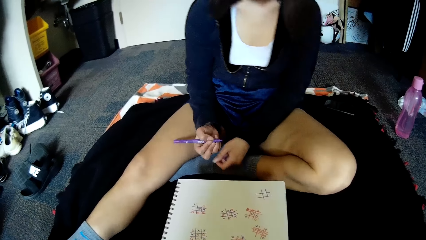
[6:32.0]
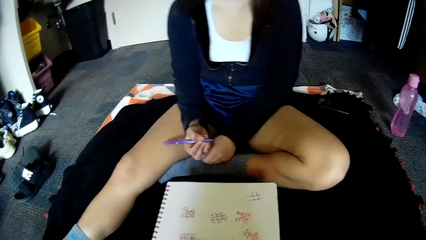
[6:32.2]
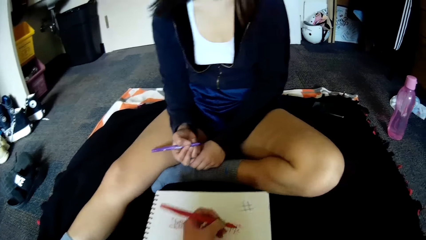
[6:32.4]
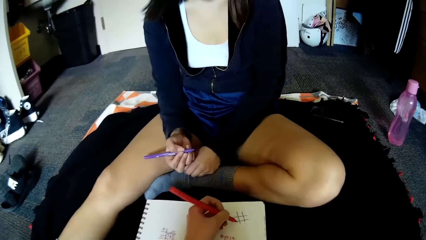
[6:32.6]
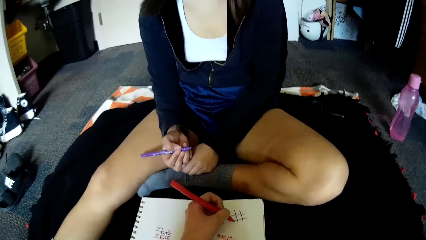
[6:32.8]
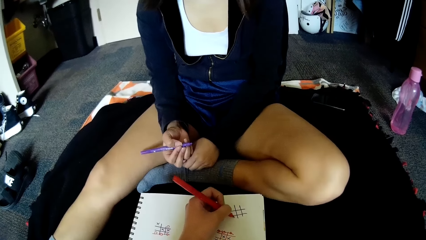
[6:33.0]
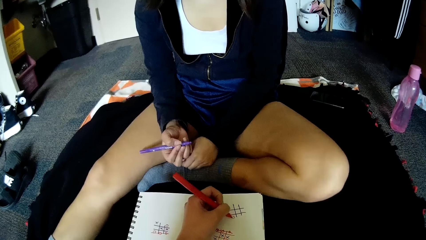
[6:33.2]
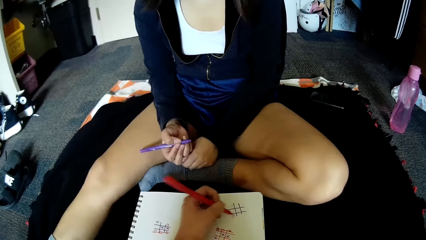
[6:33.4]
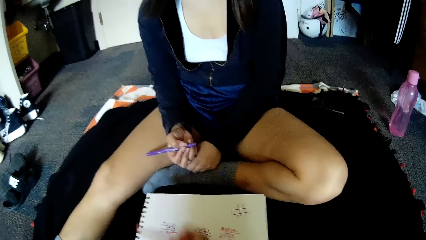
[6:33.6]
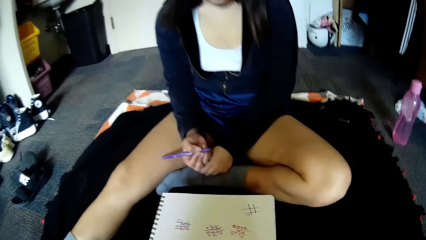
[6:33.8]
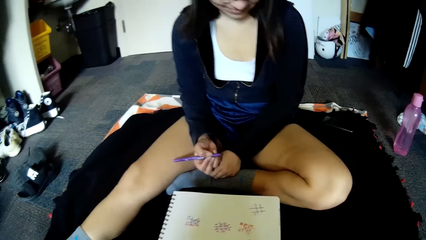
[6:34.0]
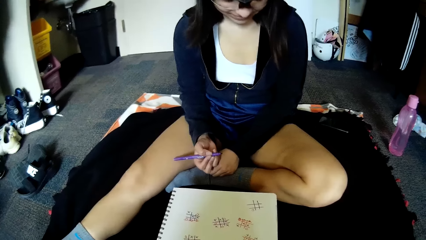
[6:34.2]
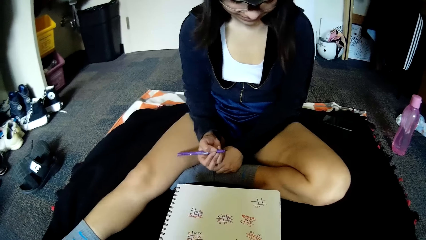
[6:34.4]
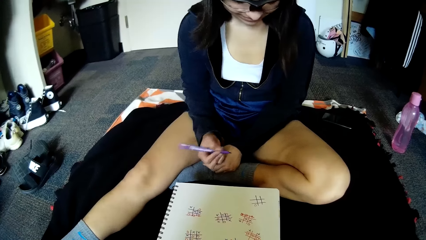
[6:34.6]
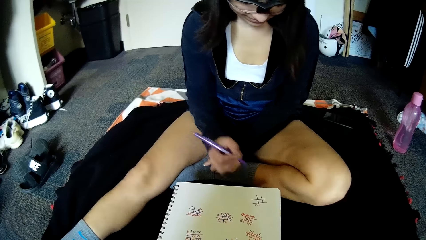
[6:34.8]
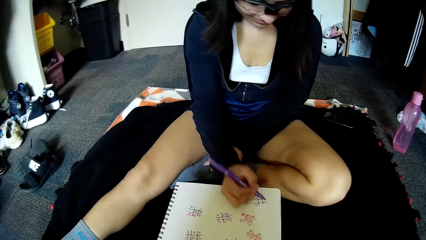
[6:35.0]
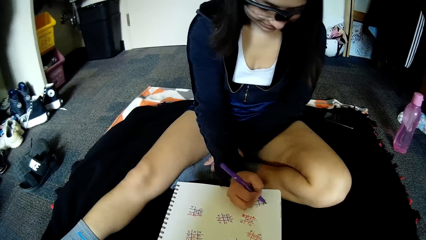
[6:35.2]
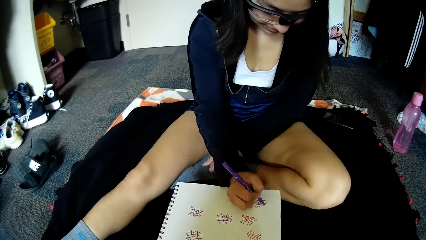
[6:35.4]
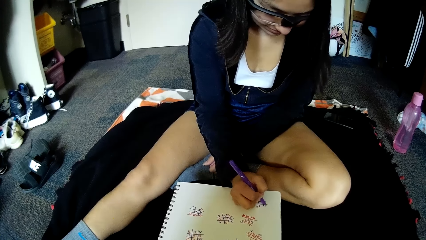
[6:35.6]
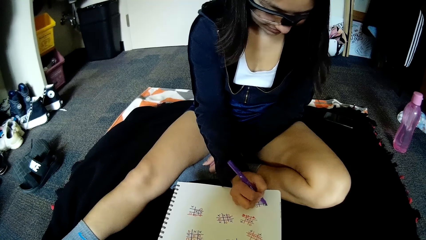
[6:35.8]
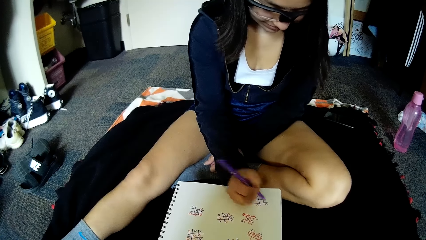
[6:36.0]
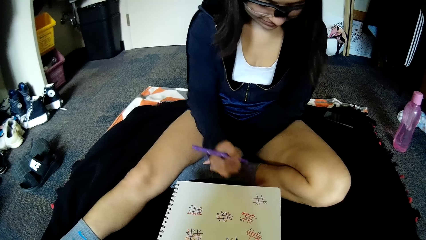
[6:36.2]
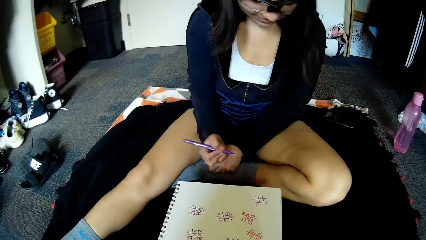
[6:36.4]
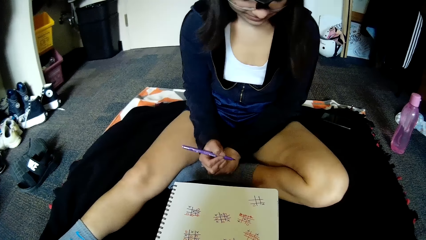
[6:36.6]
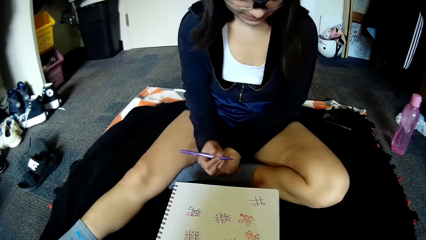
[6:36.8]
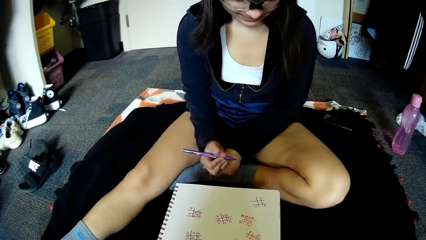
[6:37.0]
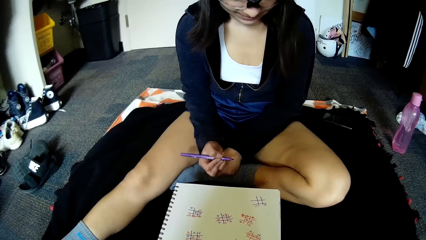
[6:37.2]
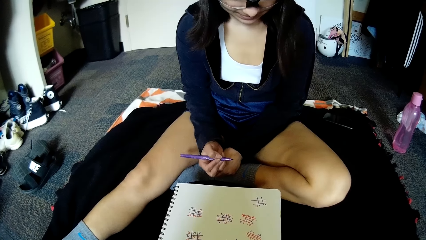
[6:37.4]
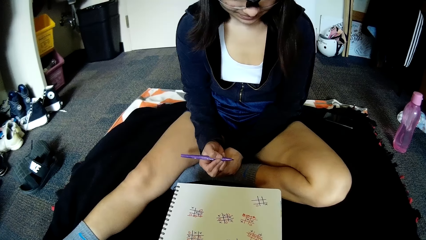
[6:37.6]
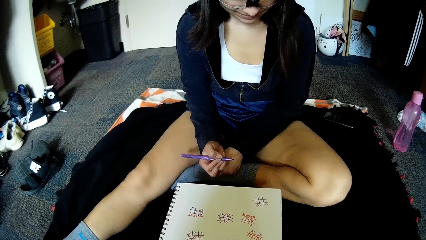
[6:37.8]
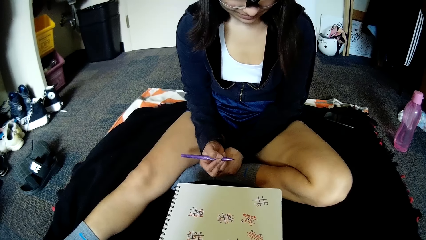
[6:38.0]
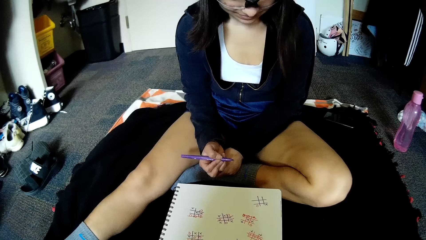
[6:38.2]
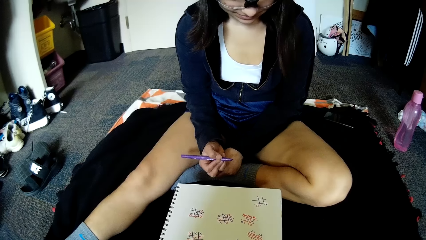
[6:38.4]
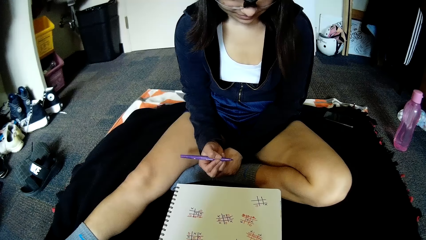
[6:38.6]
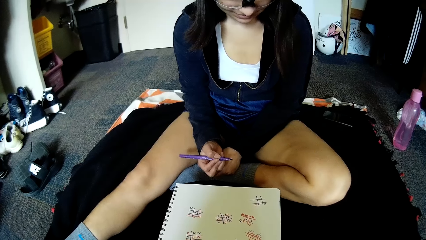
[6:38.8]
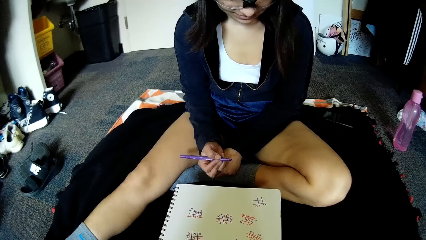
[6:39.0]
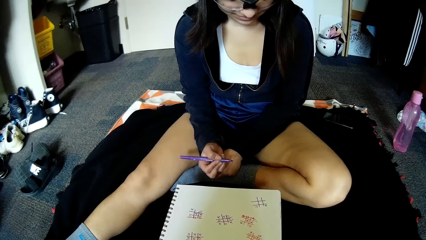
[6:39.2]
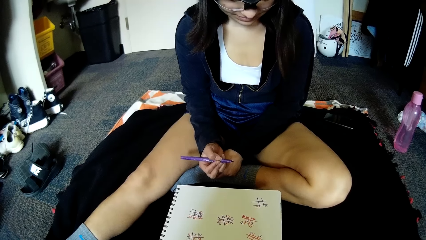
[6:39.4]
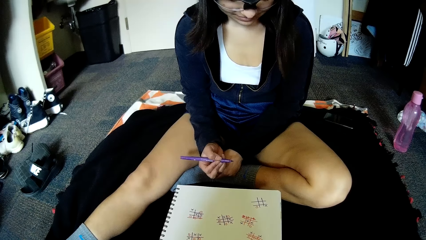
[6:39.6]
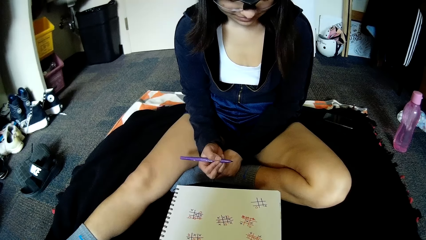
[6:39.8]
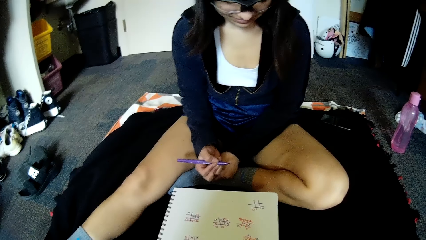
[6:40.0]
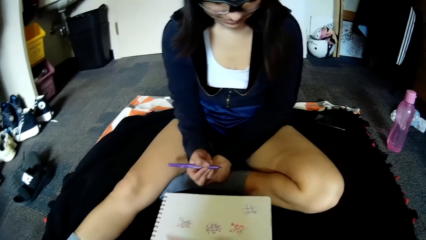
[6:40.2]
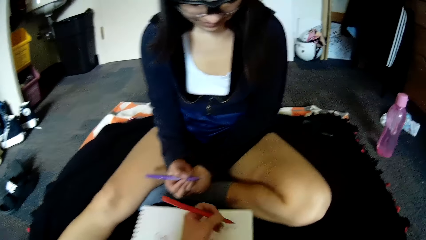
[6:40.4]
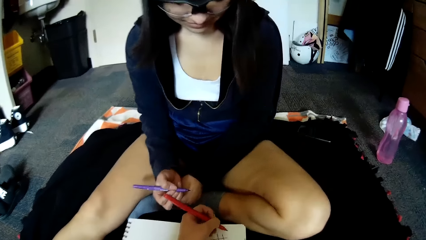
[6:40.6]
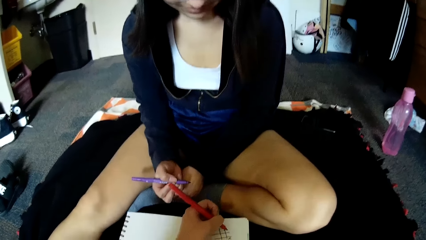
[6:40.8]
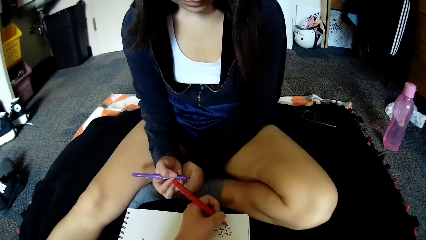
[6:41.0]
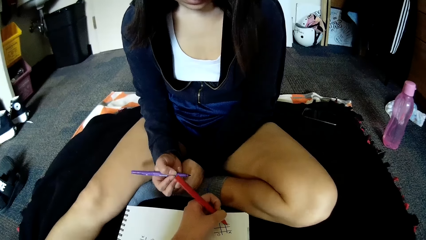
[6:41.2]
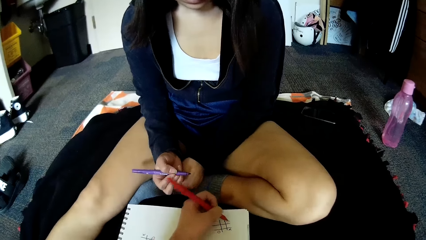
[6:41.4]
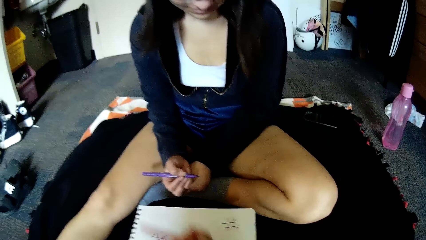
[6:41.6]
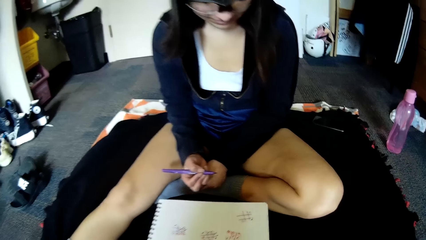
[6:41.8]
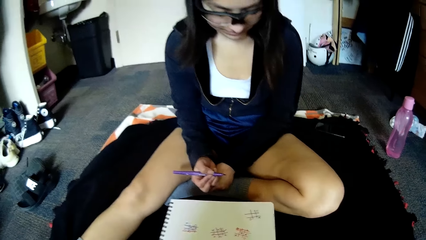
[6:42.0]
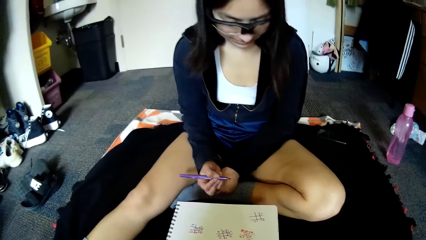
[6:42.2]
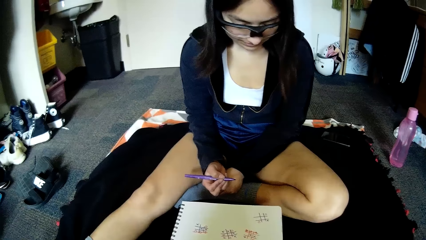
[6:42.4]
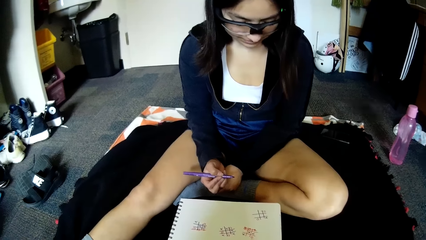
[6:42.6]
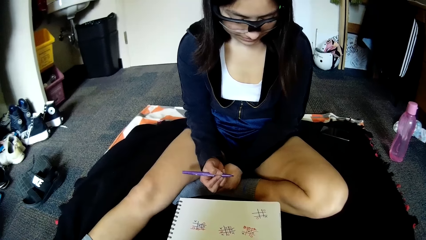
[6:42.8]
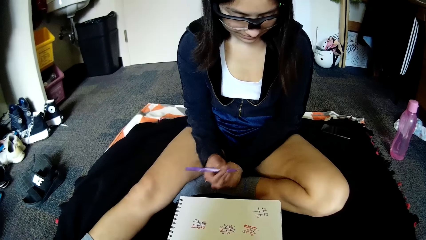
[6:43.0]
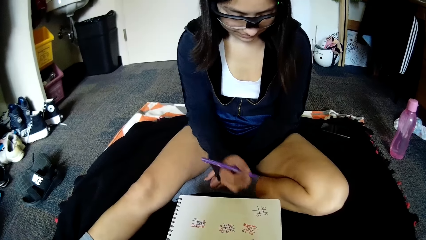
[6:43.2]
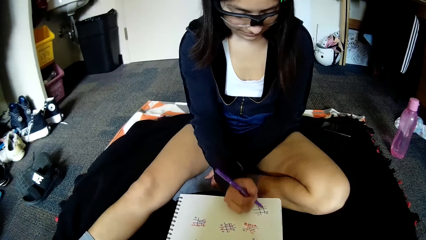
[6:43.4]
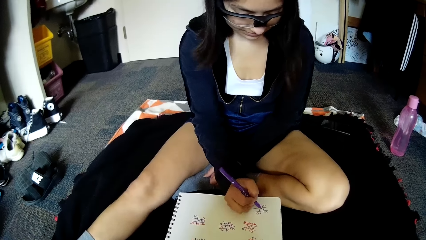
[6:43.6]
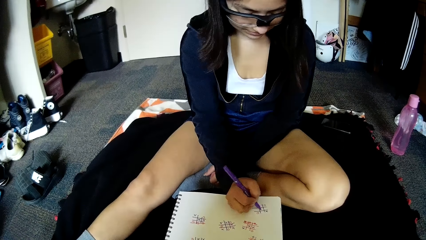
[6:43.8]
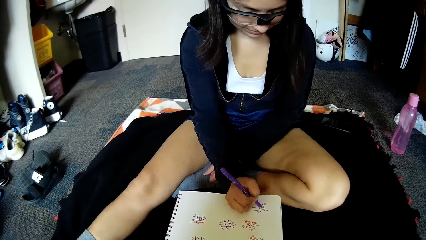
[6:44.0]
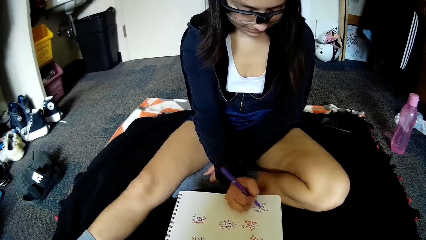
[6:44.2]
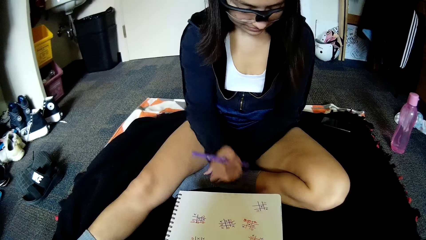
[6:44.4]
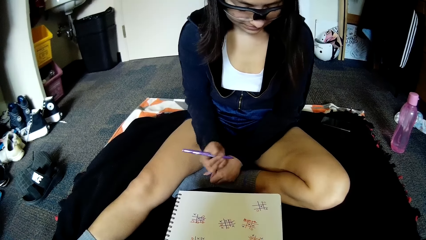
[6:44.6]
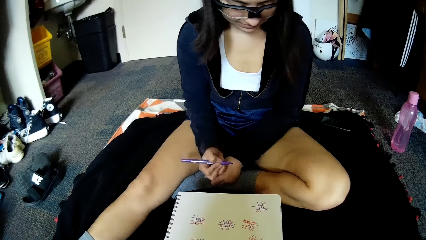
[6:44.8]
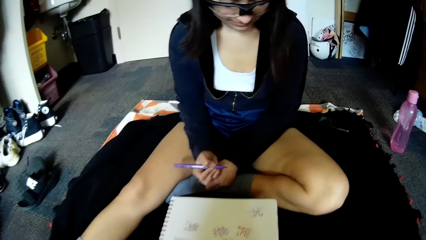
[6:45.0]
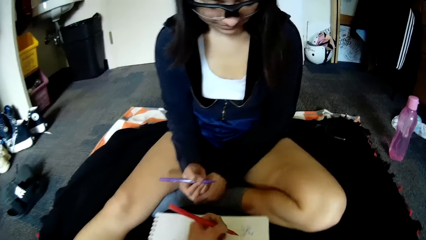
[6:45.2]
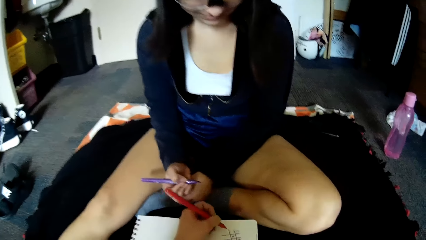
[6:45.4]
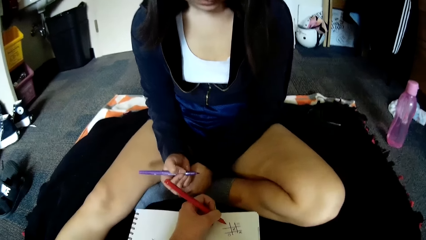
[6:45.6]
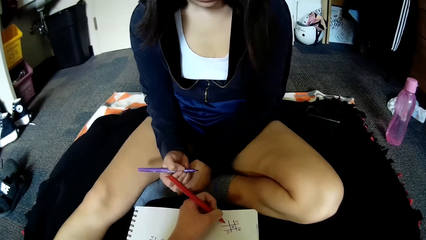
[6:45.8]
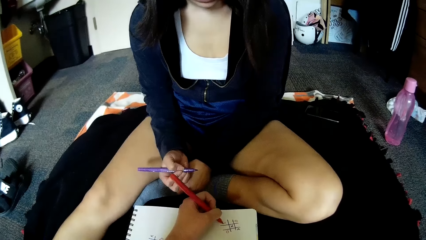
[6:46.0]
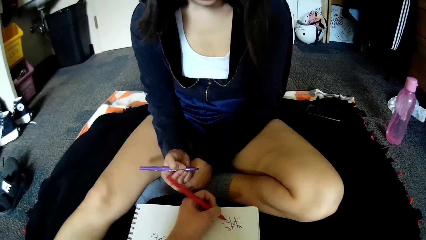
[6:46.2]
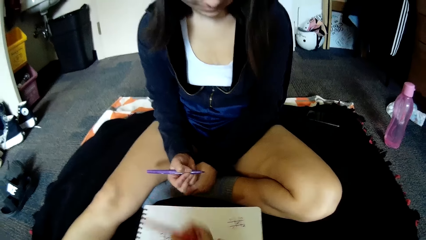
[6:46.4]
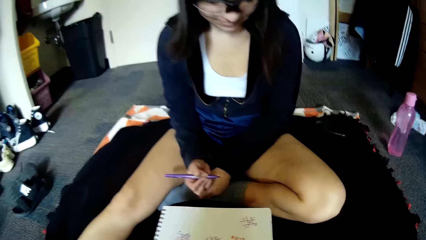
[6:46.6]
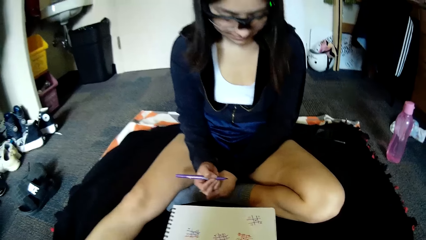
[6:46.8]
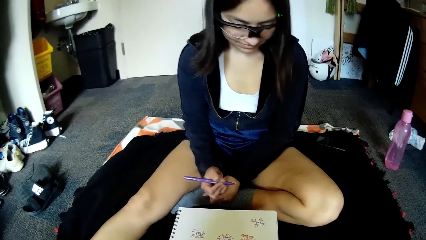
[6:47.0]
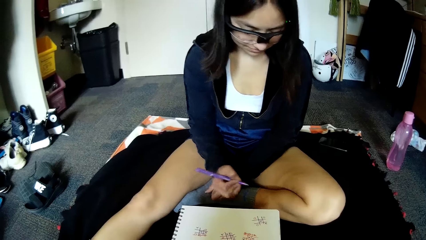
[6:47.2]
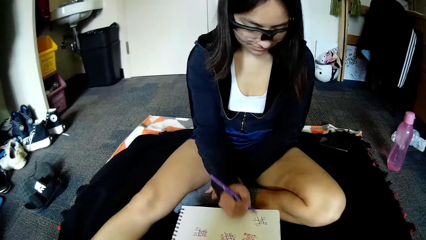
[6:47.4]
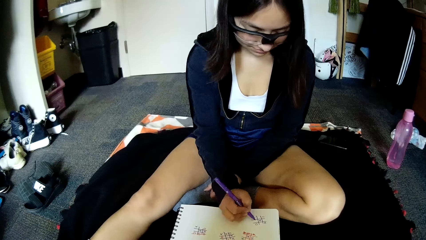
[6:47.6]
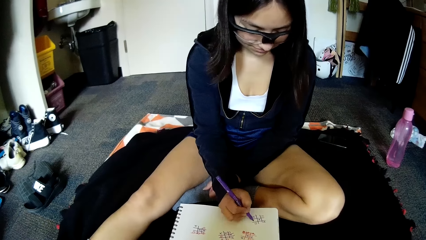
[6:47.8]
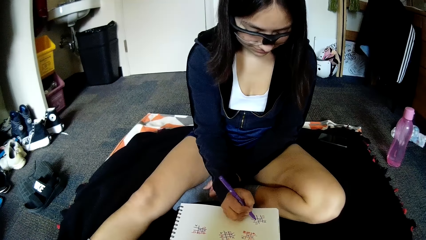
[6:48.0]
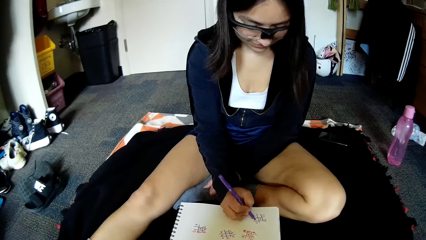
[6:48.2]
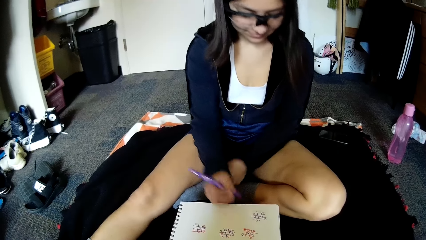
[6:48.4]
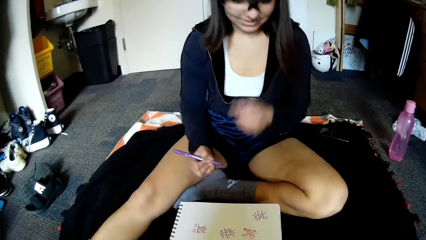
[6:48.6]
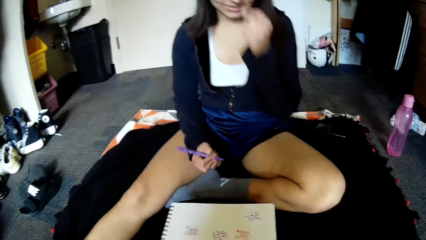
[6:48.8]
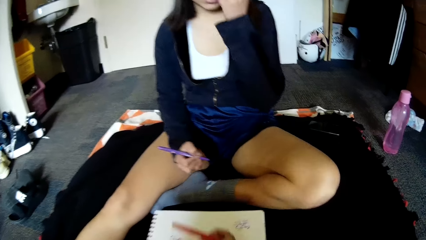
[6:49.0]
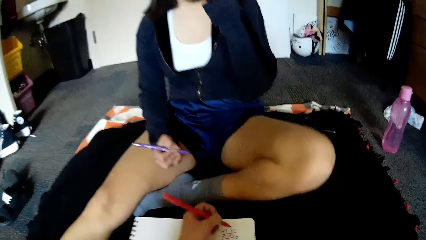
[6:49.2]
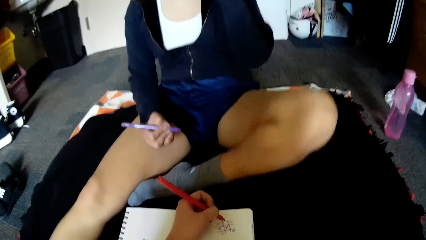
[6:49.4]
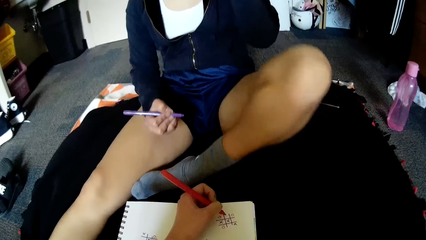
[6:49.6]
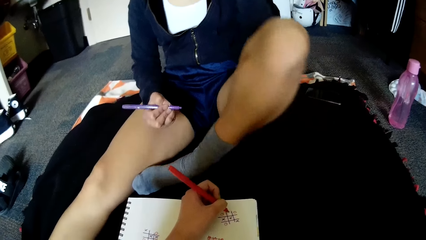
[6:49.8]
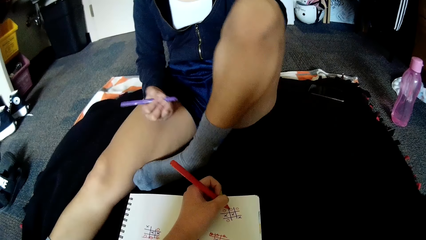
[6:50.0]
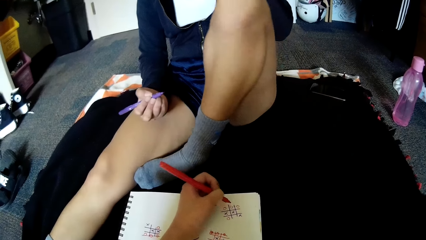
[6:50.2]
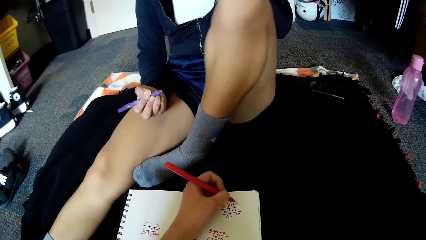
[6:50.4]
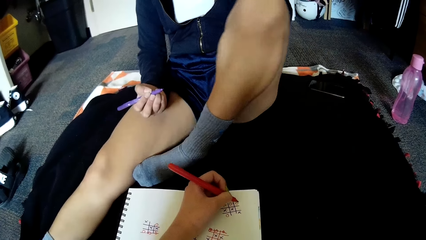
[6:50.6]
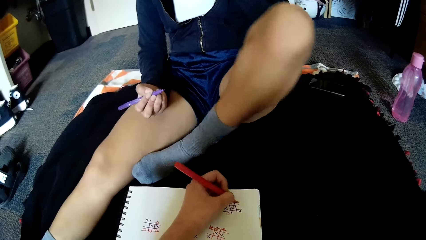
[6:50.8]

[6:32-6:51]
The camera wearer writes in the grid of squares on the paper with the red pen in her left hand. The woman writes in the grid of squares on the paper with the purple pen in her right hand. The camera wearer writes in the grid of squares on the paper with the red pen in her left hand. The woman writes in the grid of squares on the paper with the purple pen in her right hand. The camera wearer writes in the grid of squares on the paper with the red pen in her left hand. The woman writes in the grid of squares on the paper with the purple pen in her right hand and adjusts her glasses. The camera wearer writes in the grid of squares on the paper with the red pen in her left hand.
